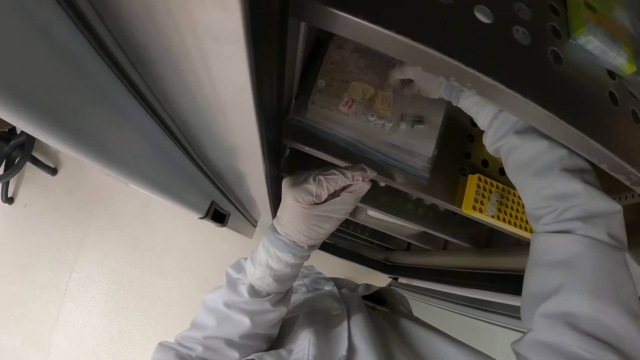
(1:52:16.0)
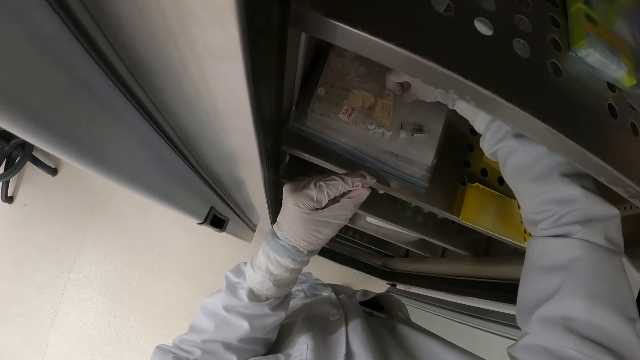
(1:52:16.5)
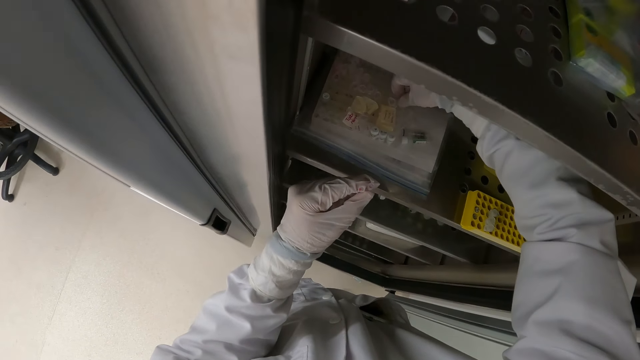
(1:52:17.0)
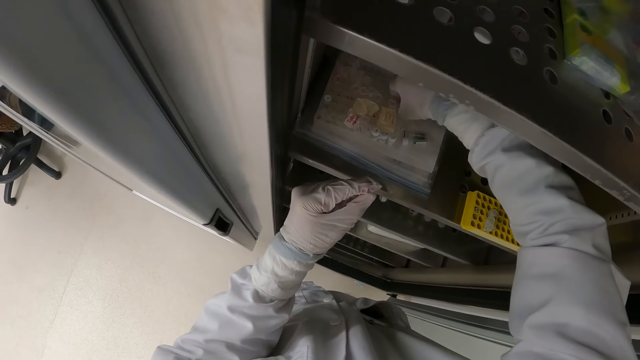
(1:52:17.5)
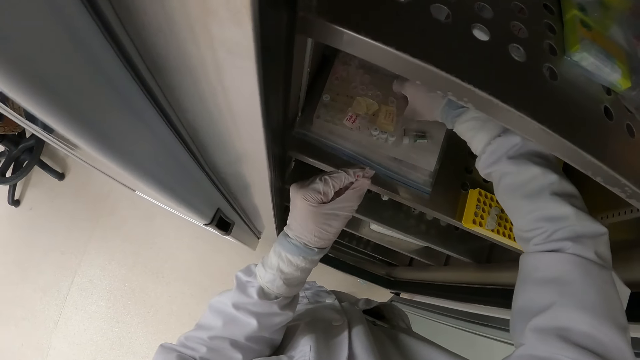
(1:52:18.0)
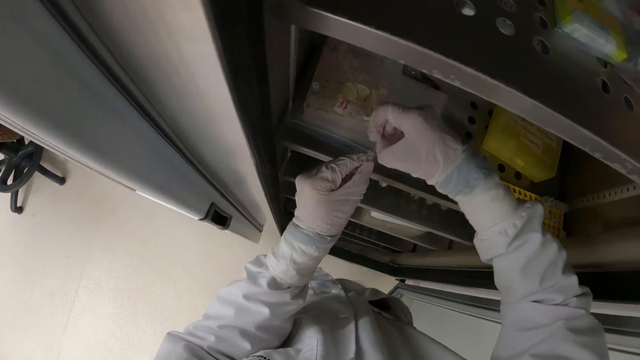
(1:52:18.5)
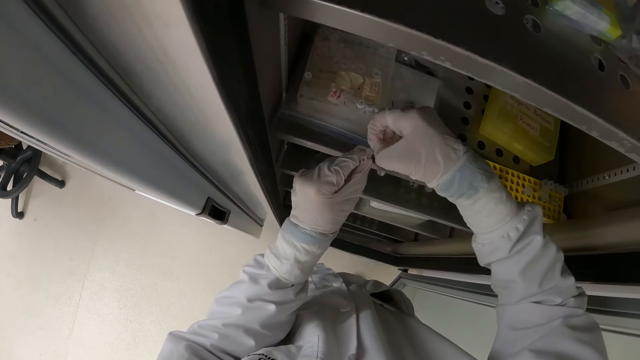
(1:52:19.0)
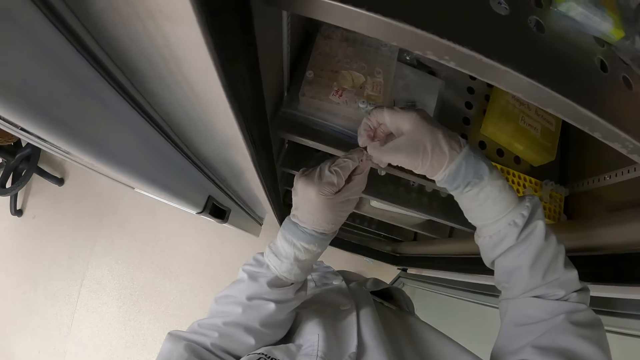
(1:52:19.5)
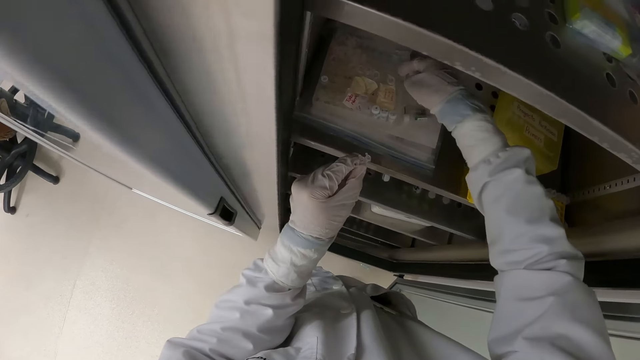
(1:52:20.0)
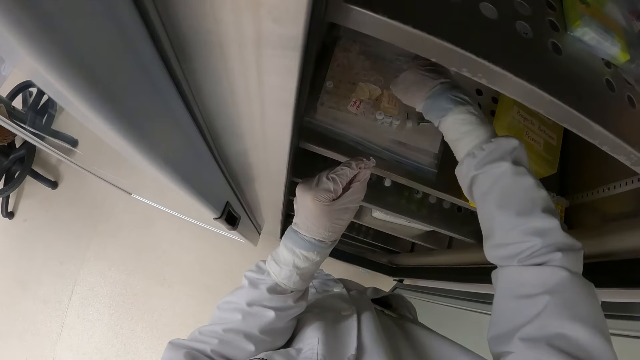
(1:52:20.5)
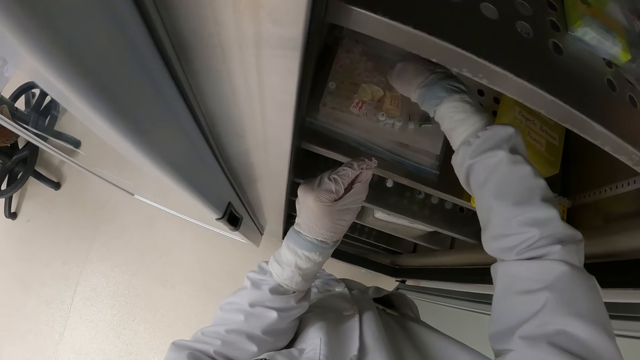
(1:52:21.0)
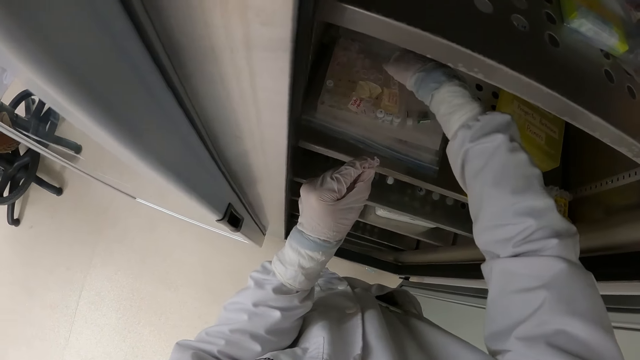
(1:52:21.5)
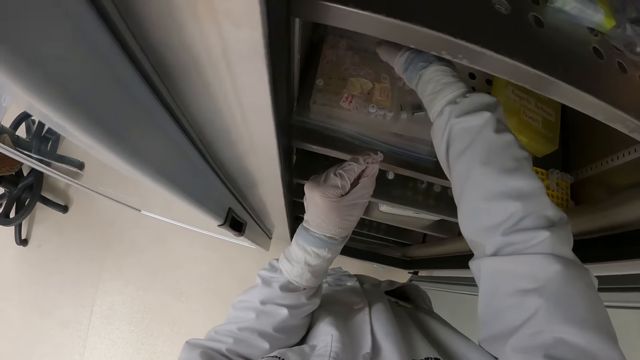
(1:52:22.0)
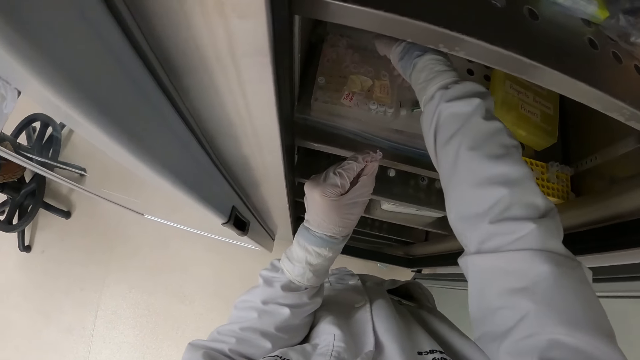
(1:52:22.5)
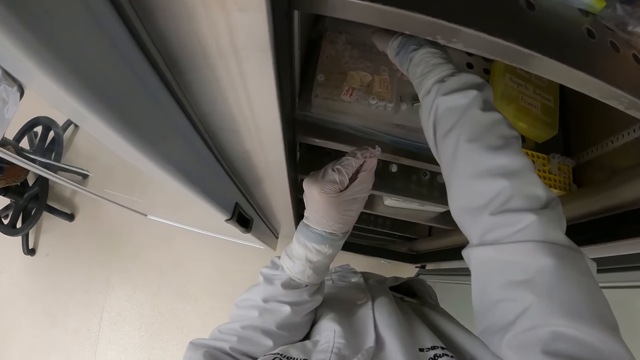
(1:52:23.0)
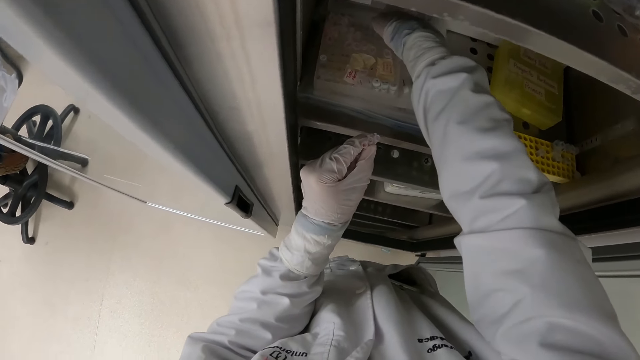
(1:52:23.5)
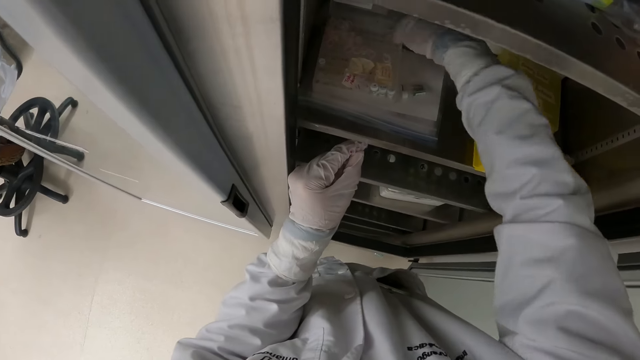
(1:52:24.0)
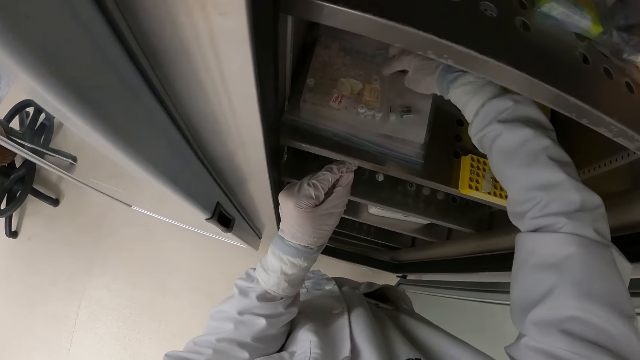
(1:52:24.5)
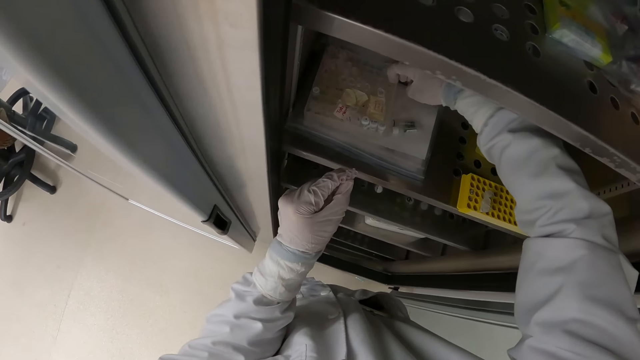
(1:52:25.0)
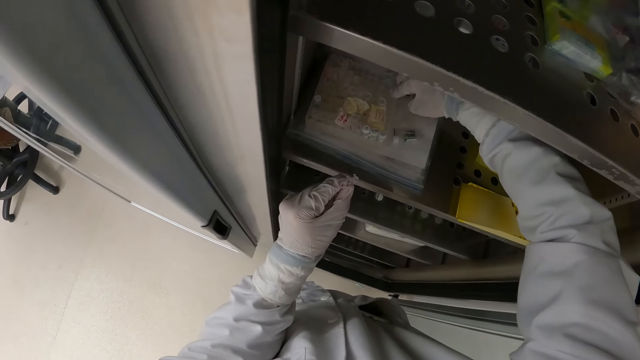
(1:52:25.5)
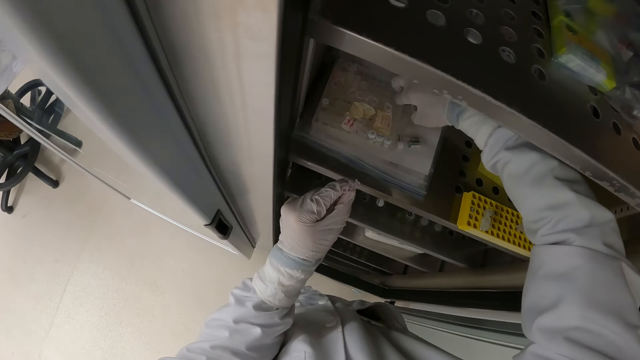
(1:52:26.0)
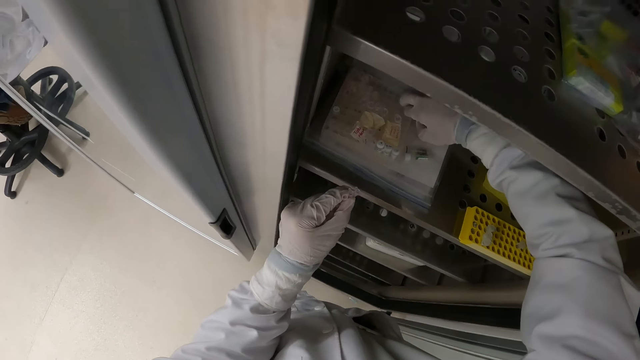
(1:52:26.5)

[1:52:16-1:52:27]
The camera wearer passes the microtube from his right hand to his left hand. He picks a microtube from the container in the refrigerator with his right hand.

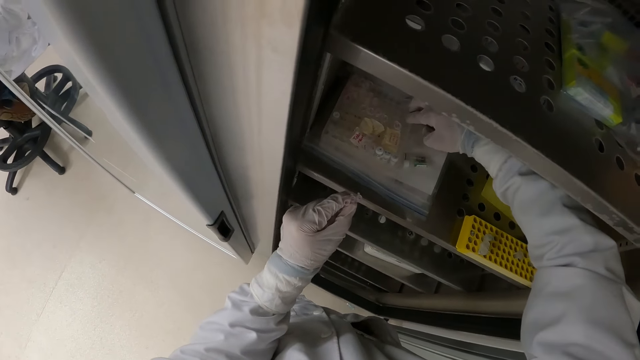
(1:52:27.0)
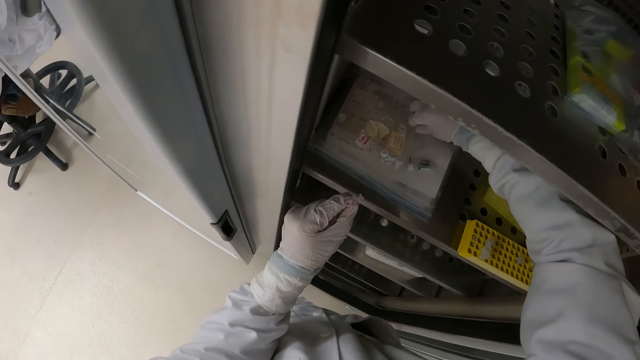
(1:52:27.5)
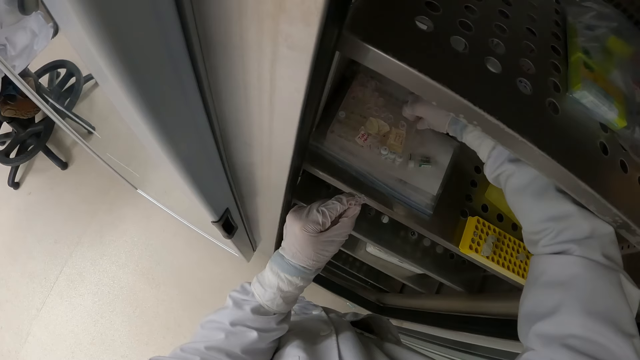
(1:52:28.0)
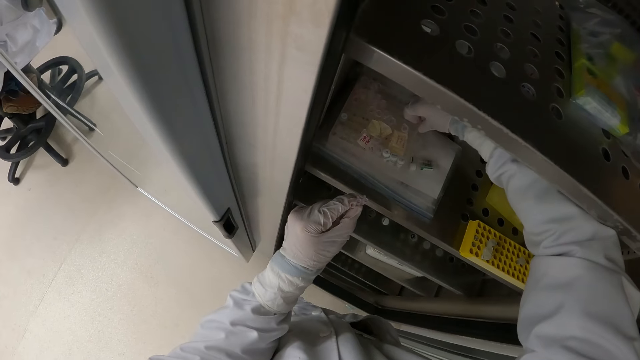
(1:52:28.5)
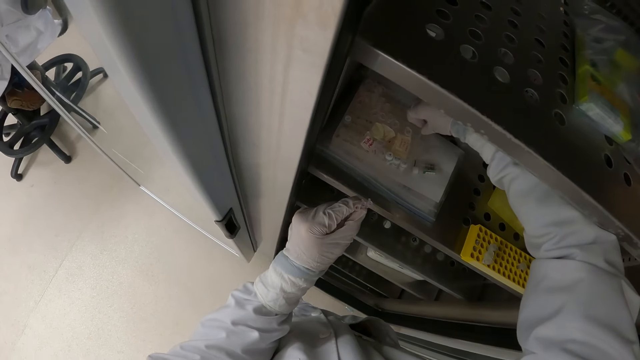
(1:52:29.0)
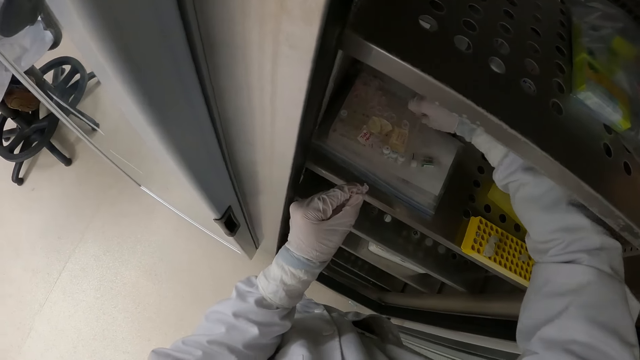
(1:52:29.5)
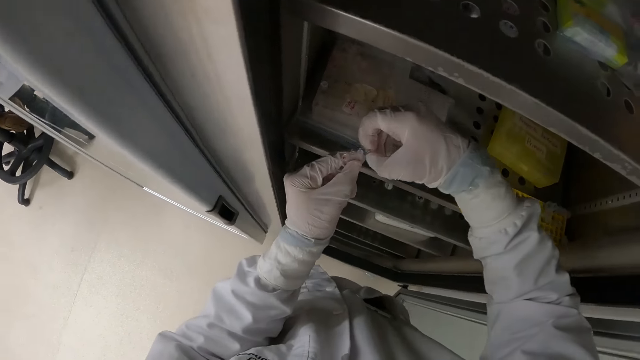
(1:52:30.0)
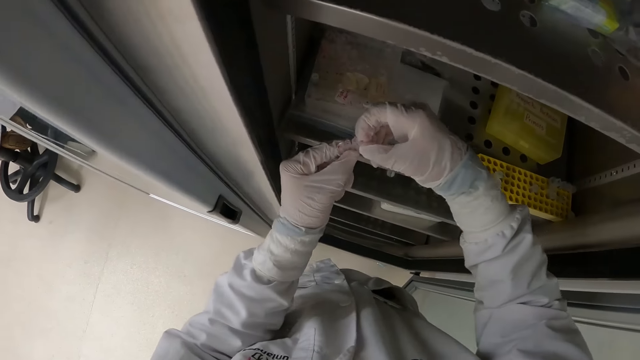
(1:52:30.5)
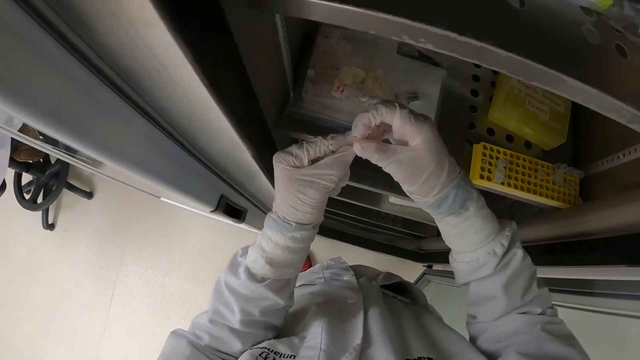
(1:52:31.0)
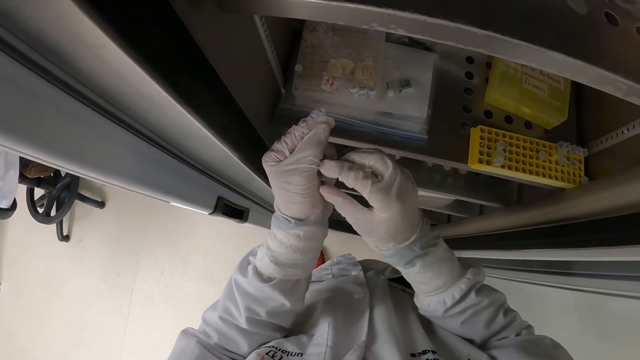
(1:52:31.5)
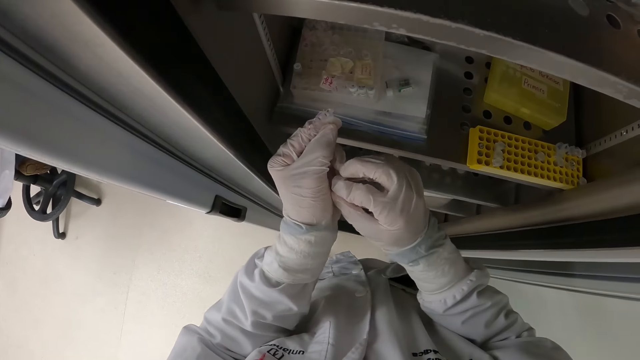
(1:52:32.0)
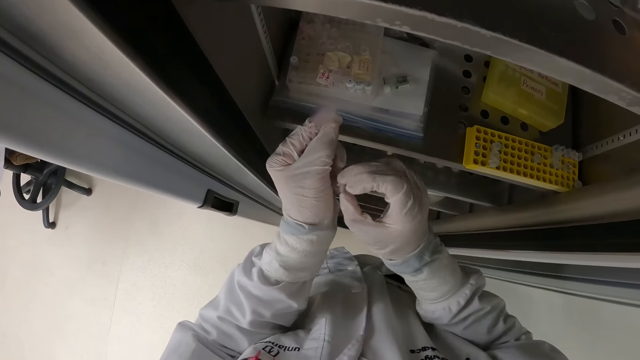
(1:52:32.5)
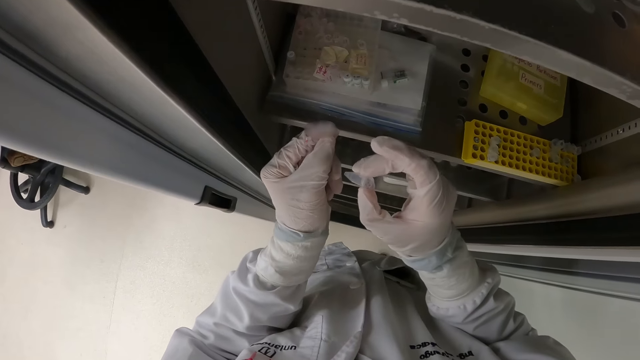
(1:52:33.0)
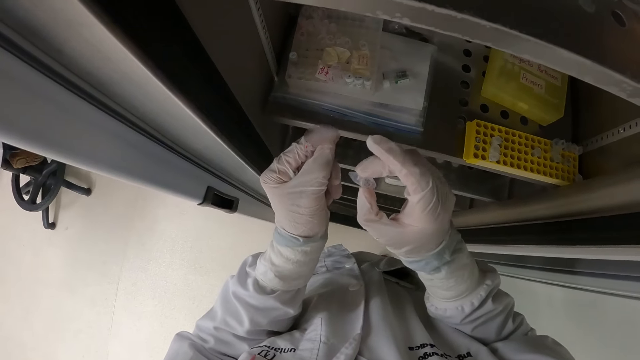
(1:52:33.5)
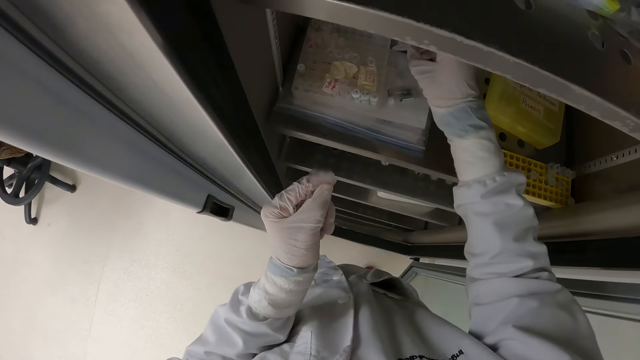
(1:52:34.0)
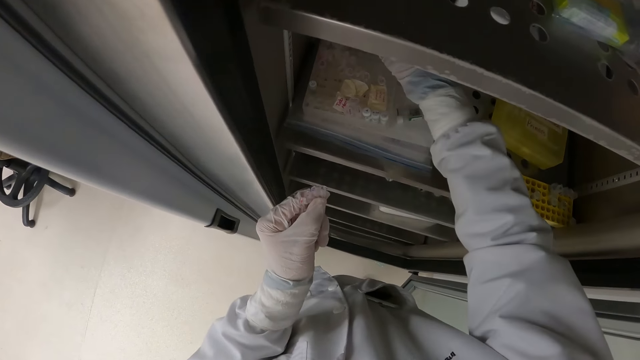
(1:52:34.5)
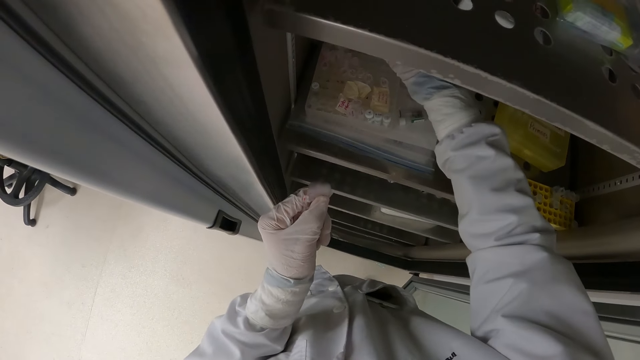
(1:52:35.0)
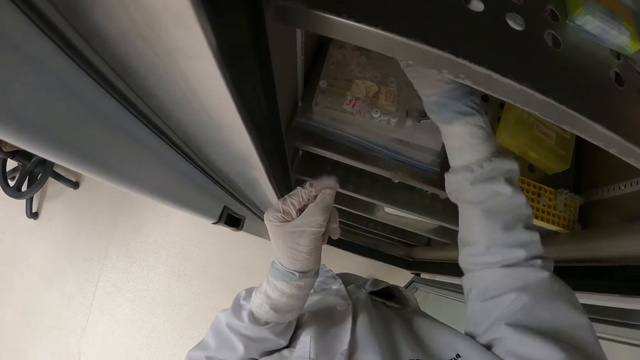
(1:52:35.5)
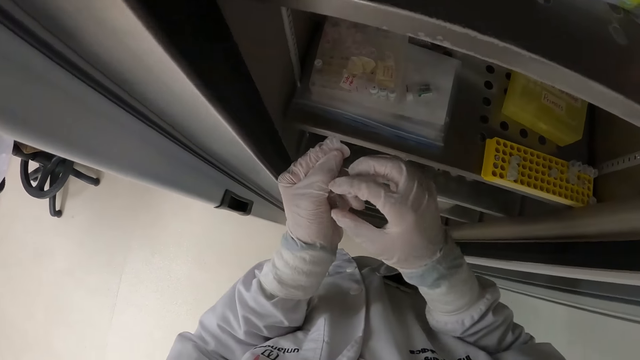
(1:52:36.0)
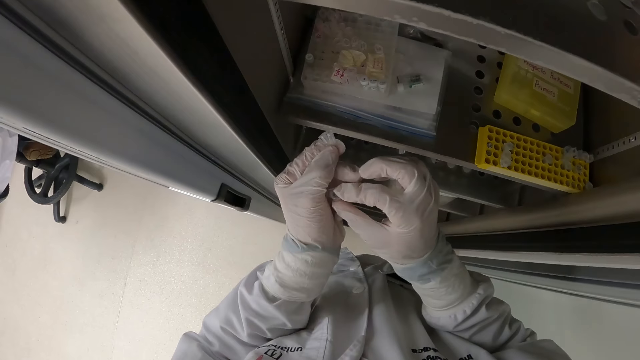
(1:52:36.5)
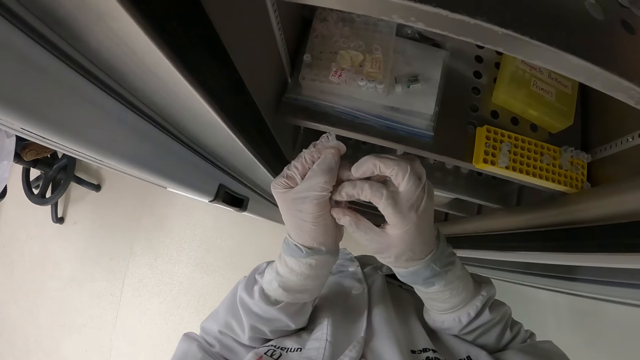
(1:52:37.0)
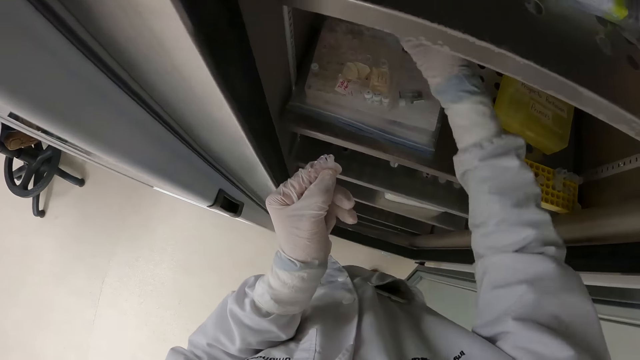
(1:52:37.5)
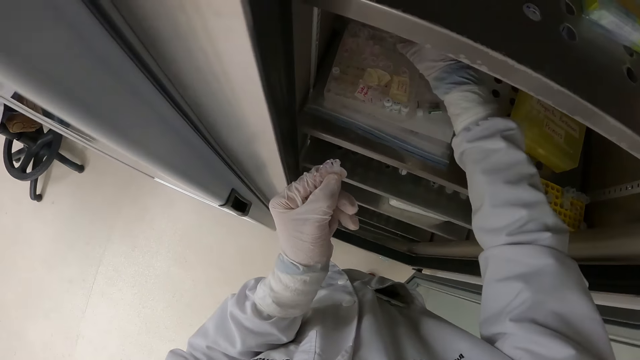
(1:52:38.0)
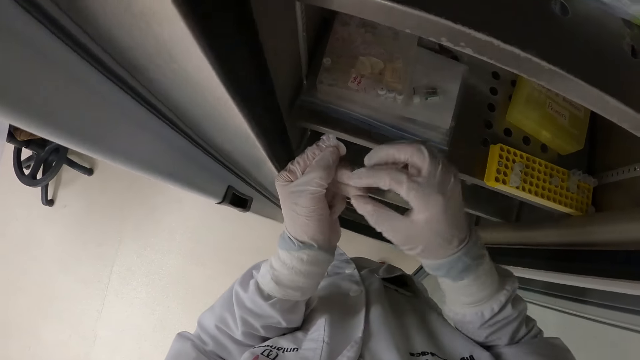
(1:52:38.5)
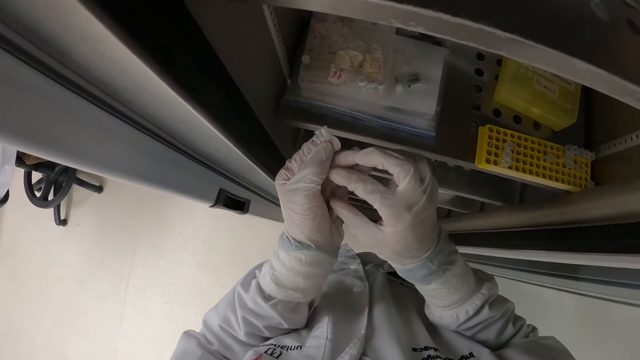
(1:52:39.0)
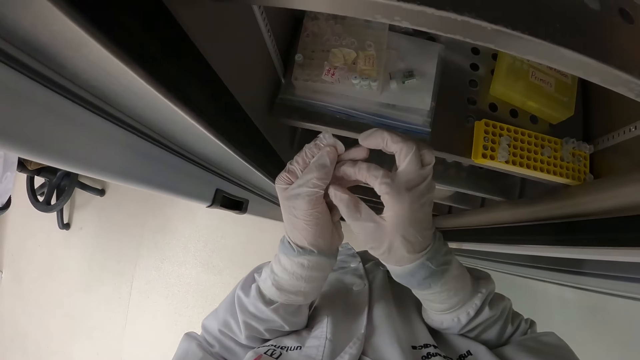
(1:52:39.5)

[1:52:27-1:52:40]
The camera wearer passes the microtube from his right hand to his left hand. He picks up a tube. He takes a microtube from his left hand with his right hand. He puts the tube in his left hand. He pulls a tube in his left hand and looks at the tube. He places the microtube in his right hand in the container. He takes a microtube from his left hand with his right hand. He pulls a tube in his left hand. He places the microtube in his right hand in the container. He takes a microtube from his left hand with his right hand.
